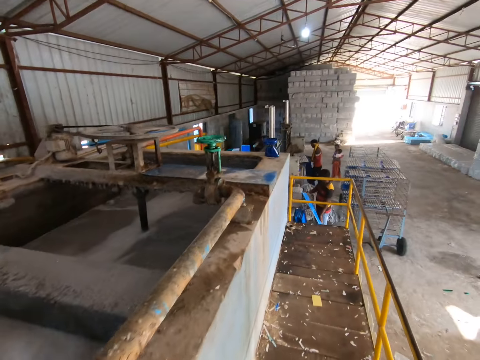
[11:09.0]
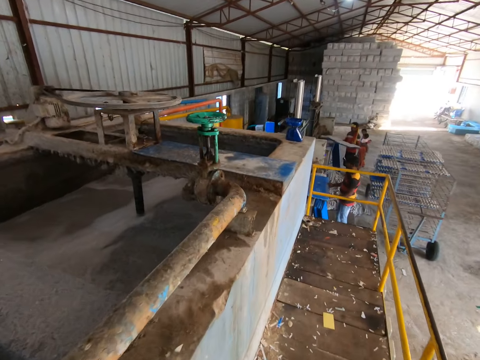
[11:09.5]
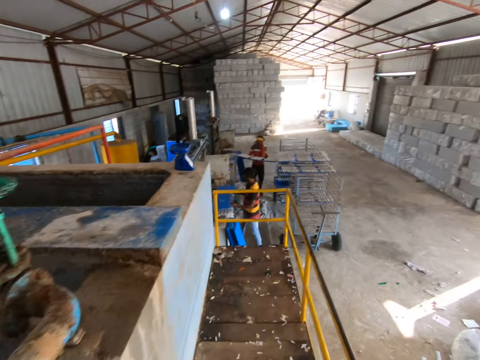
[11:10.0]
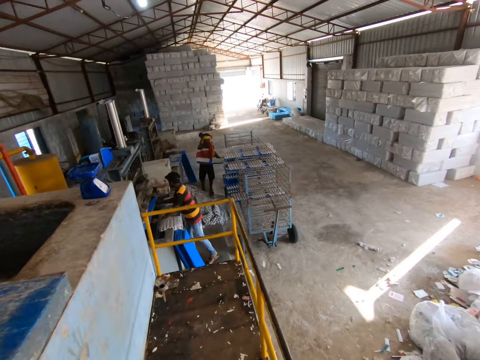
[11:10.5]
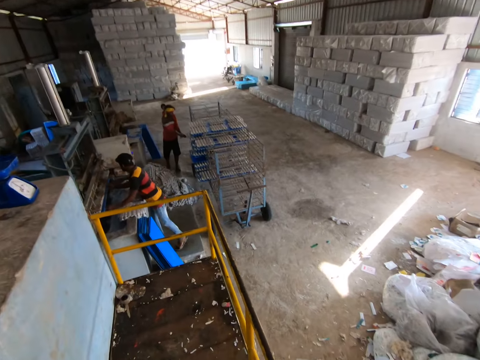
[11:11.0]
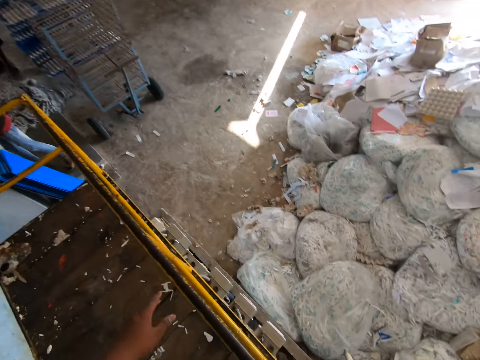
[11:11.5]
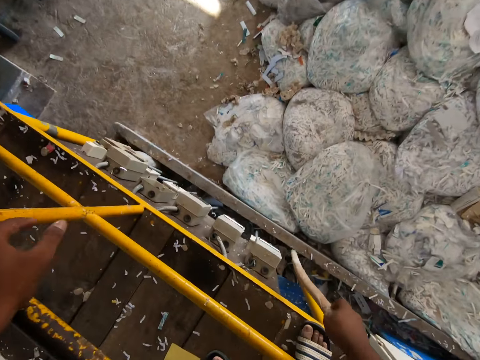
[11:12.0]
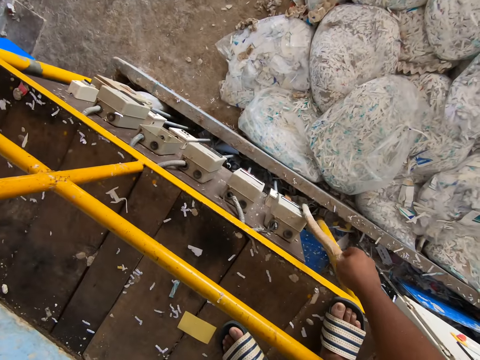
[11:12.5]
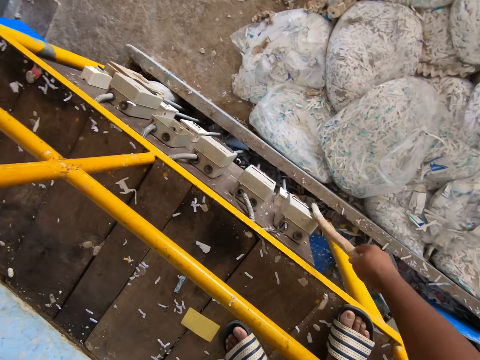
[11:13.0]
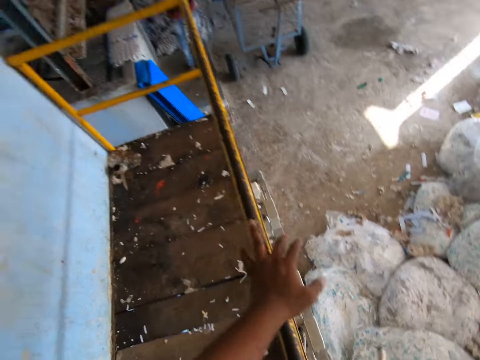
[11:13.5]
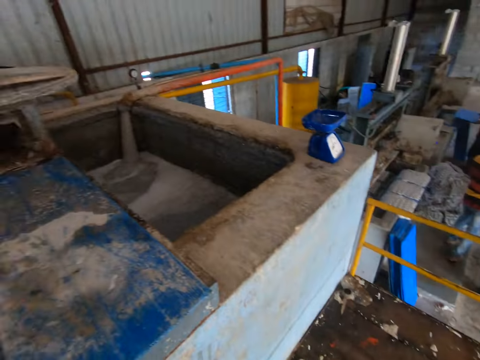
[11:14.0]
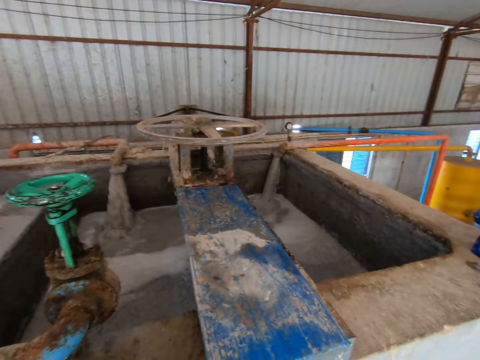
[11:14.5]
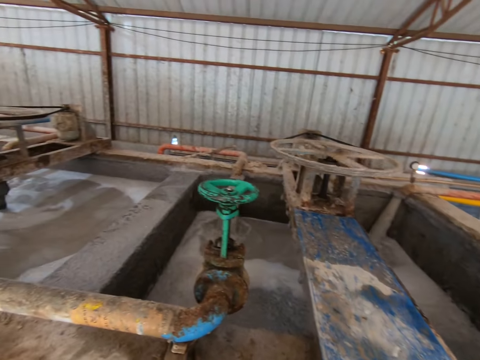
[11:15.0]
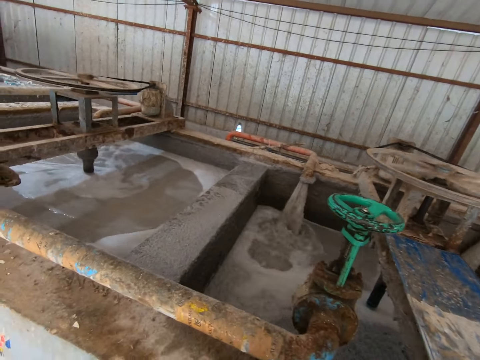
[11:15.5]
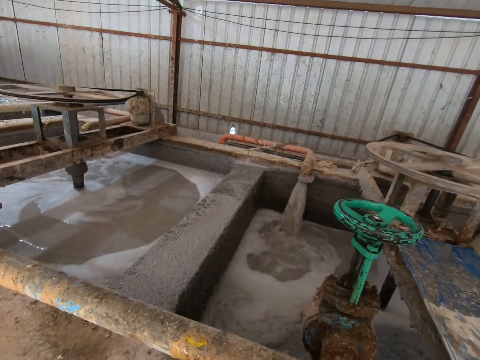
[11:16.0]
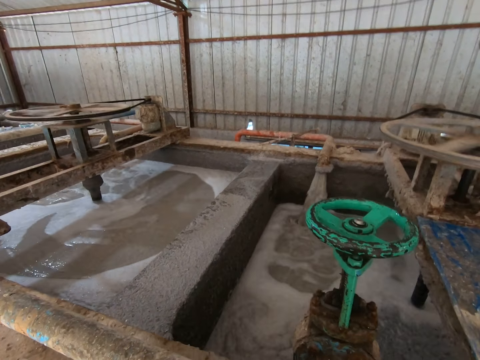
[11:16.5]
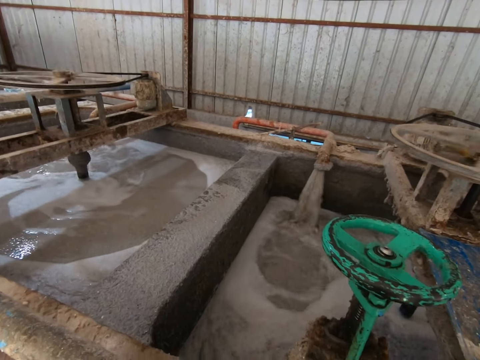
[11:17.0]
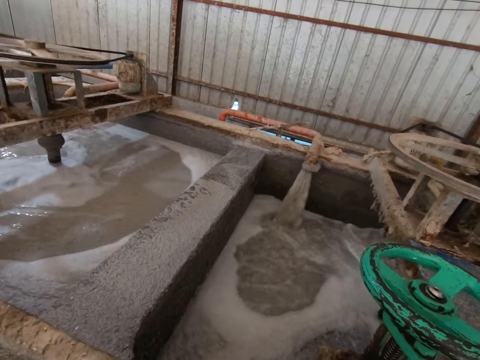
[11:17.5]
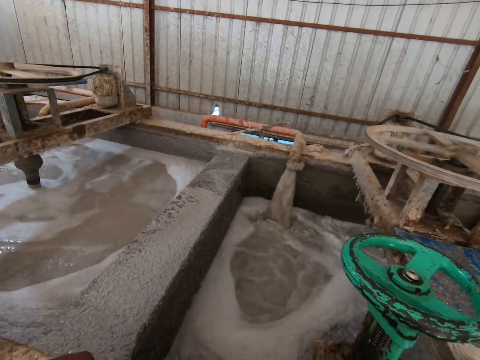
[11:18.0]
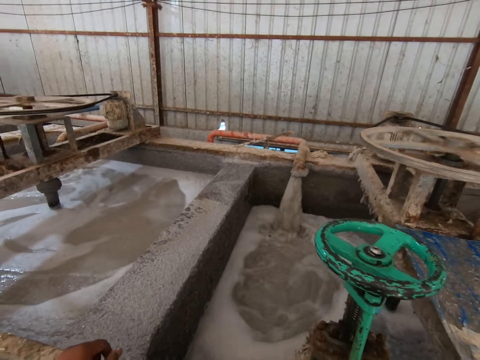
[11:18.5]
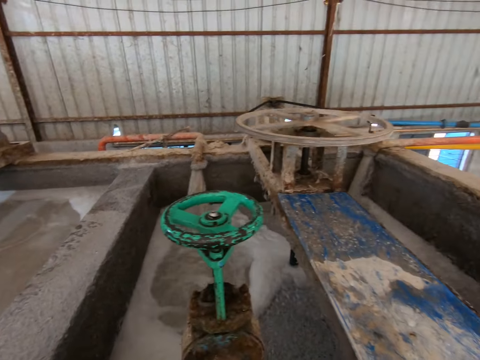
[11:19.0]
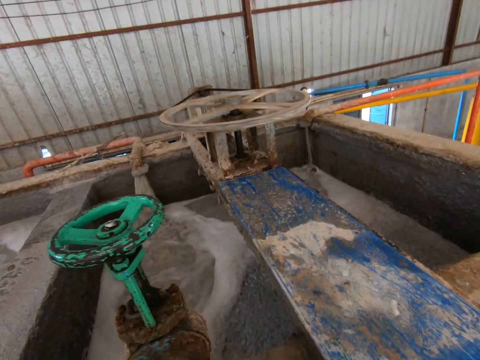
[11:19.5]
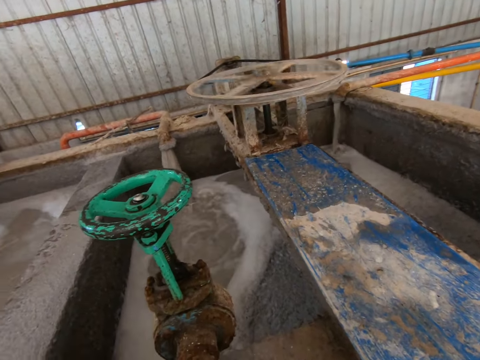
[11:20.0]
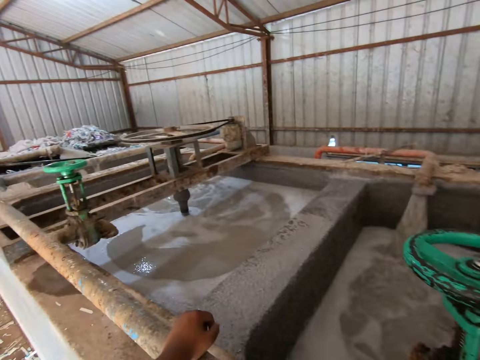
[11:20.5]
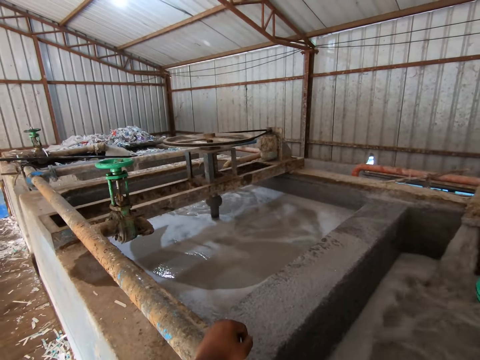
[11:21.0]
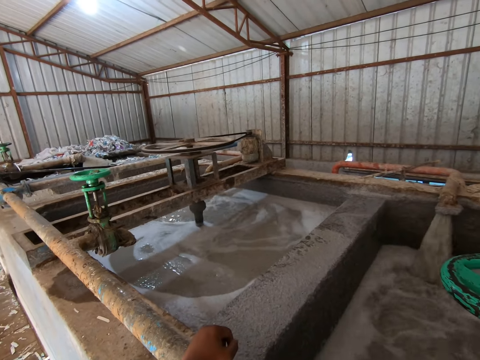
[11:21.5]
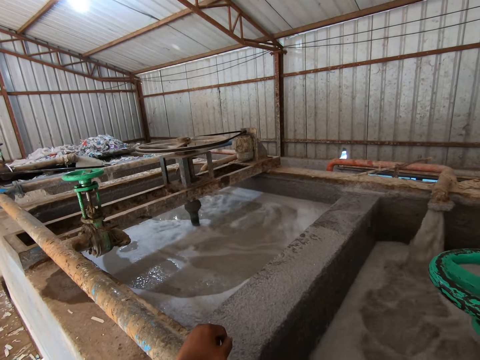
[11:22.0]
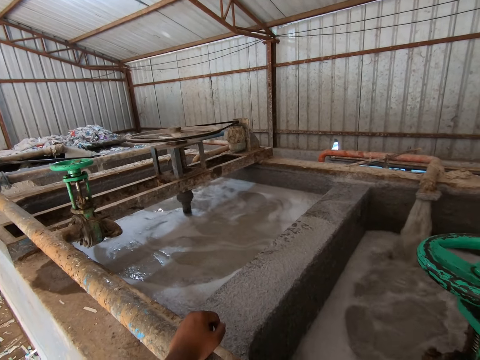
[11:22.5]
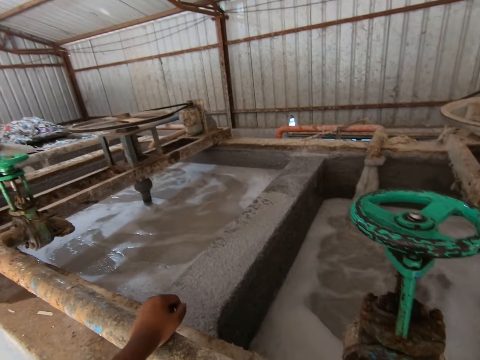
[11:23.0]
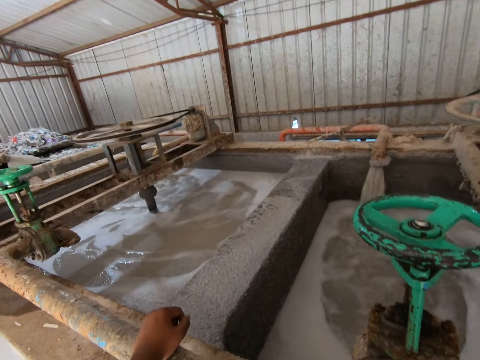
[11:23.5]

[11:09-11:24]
A man removes a tray of egg cartons from the egg carton making machine with his hands. Another man picks a tray from the ground with his hands. The other man inserts the tray into the egg carton making machine with his hands. The first man places the tray of egg cartons in the shelf with his hands. The camera wearer presses a switch on the junction box with a paper roll in his right hand. He looks around.

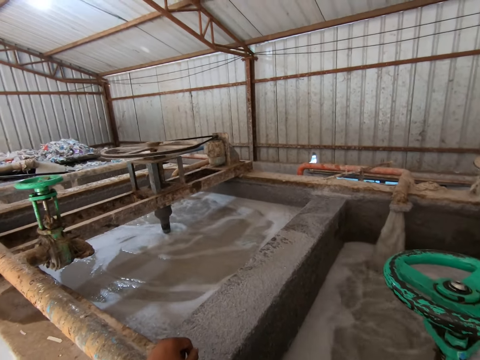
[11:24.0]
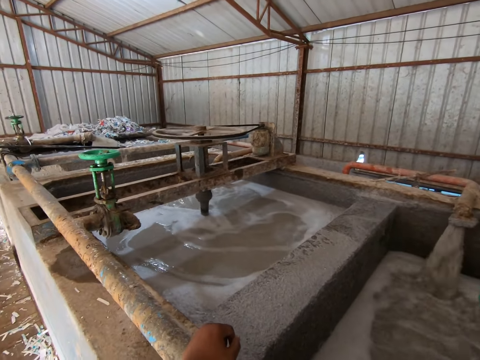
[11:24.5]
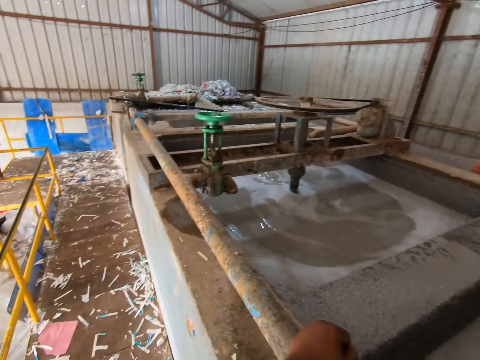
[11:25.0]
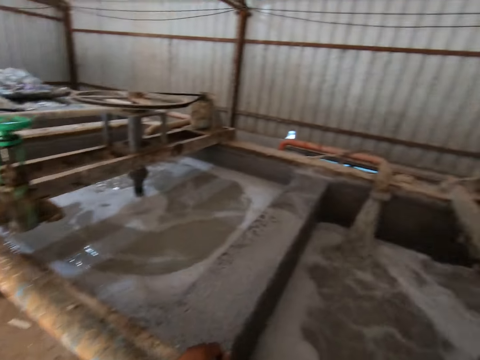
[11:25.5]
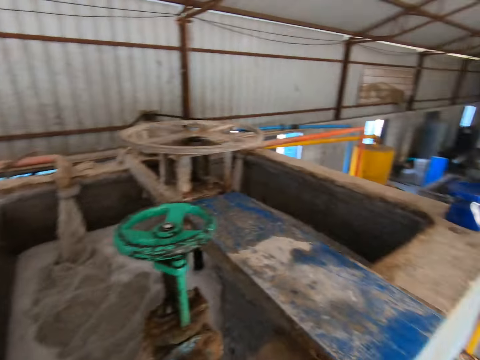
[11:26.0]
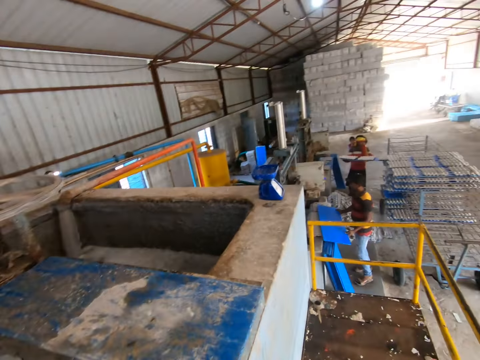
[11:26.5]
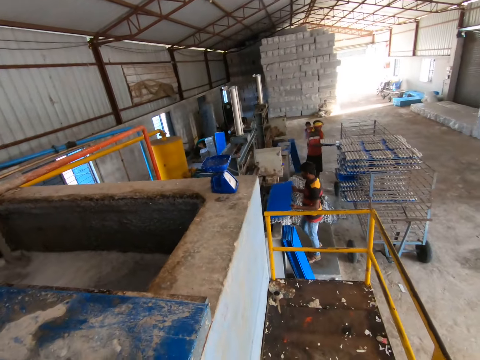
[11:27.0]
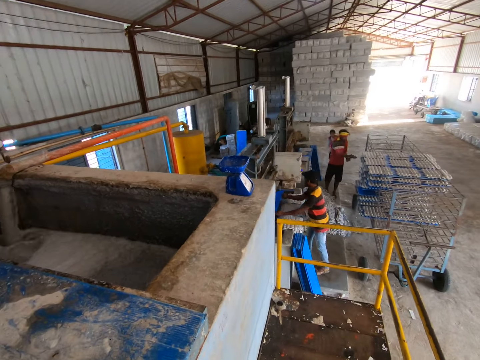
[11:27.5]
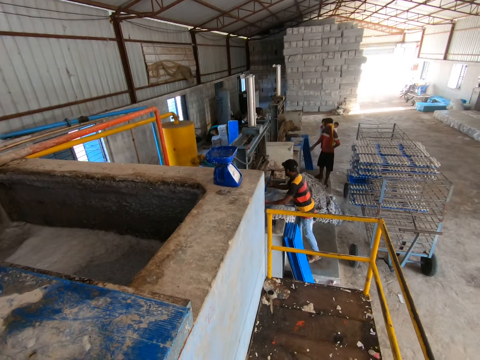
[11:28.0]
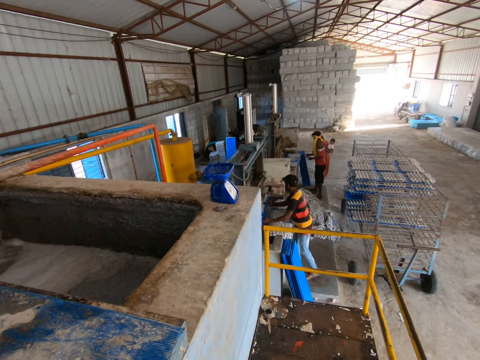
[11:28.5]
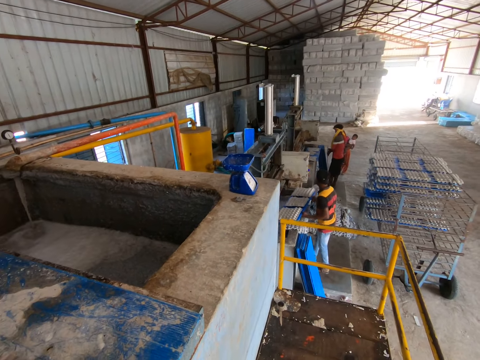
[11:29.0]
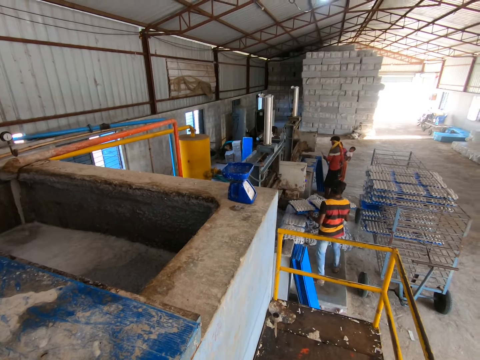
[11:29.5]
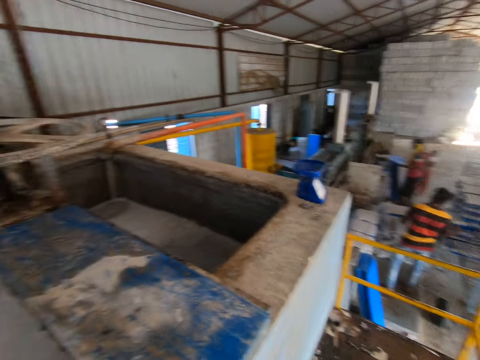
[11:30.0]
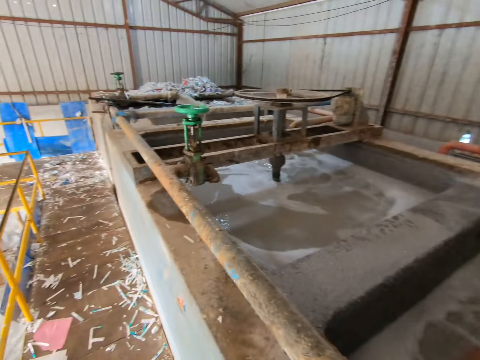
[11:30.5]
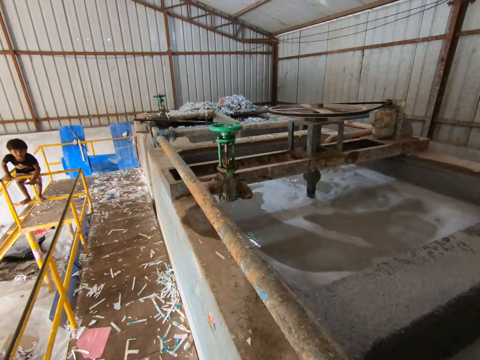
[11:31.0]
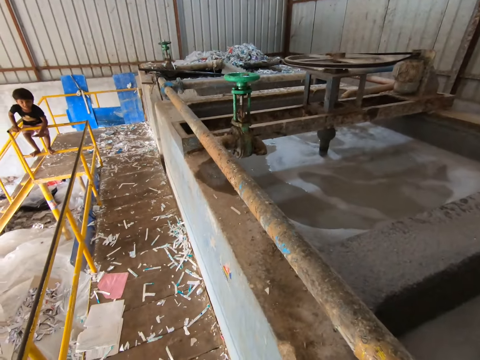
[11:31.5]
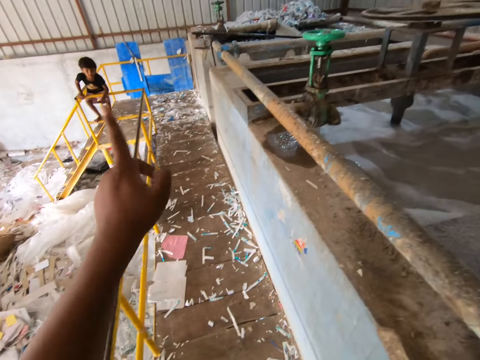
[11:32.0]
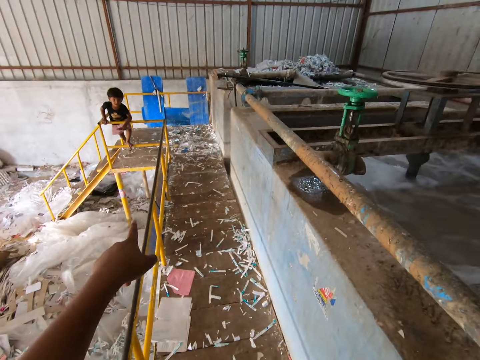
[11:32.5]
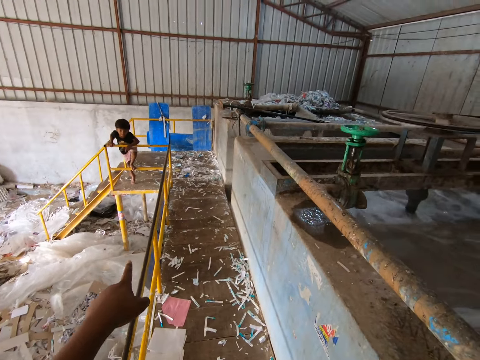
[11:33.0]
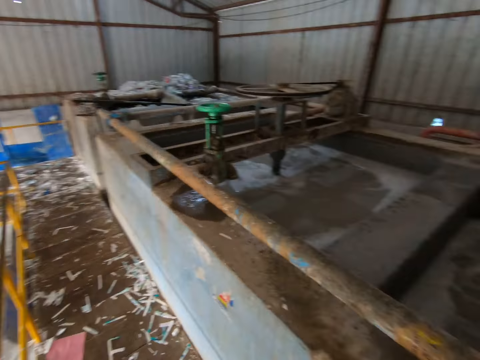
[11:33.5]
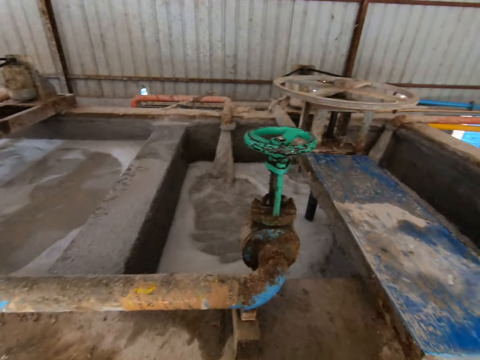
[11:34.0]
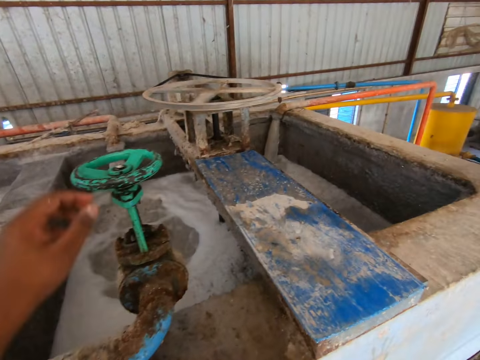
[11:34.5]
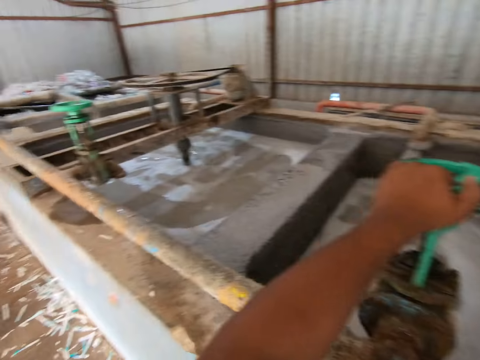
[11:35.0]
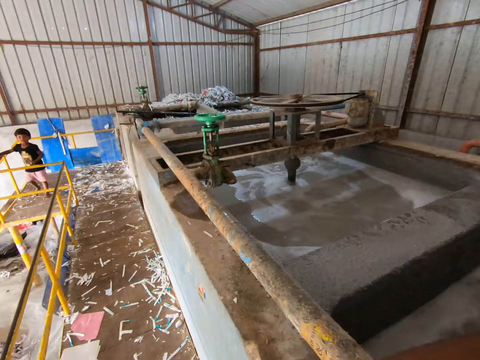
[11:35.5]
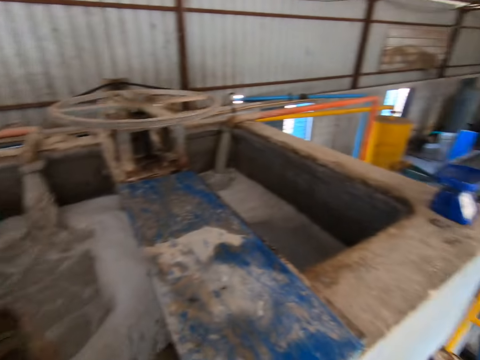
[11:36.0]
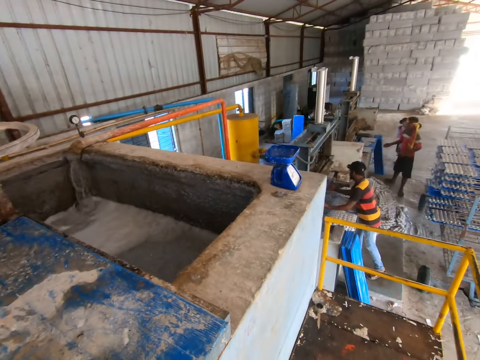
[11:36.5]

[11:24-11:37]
A man places the tray of egg cartons in the shelf with his hands. Another man inserts a tray into the egg carton making machine with his hands. The other man picks a tray of egg cartons from the egg carton making machine with his hands. The first man picks a tray from the ground with his hands. The other man places the tray of egg cartons in the shelf with his hands. The camera wearer points his left hand. He holds the tap handle with his right hand. He looks around. He touches a pipe wheel with his left hand.
